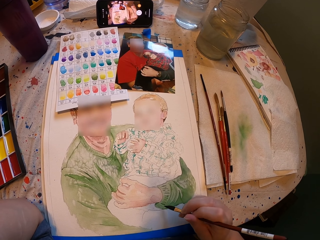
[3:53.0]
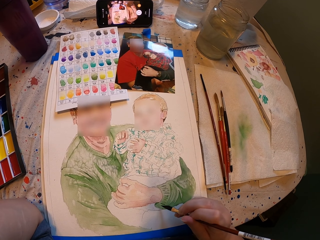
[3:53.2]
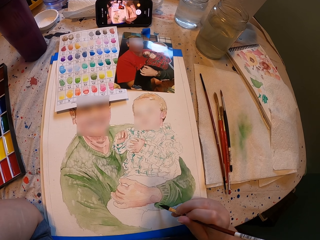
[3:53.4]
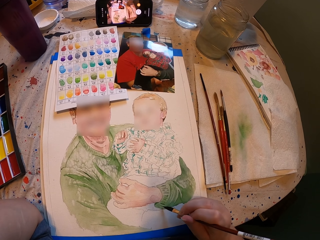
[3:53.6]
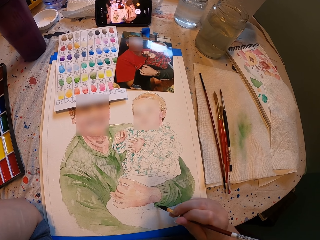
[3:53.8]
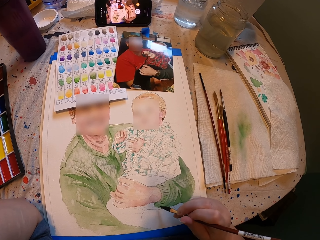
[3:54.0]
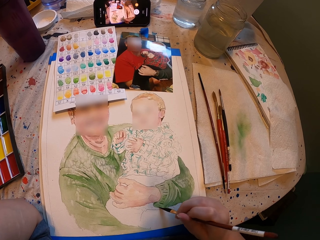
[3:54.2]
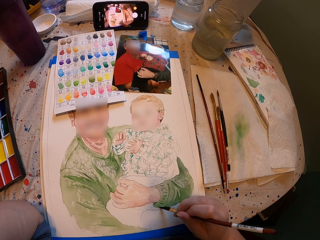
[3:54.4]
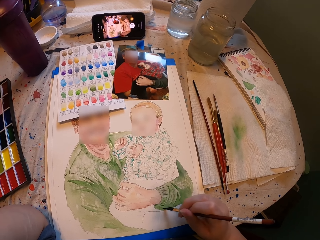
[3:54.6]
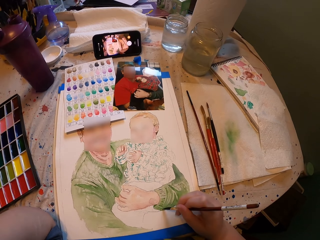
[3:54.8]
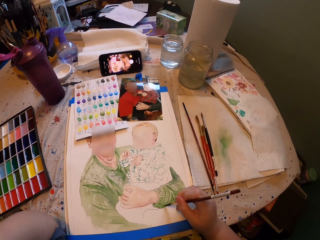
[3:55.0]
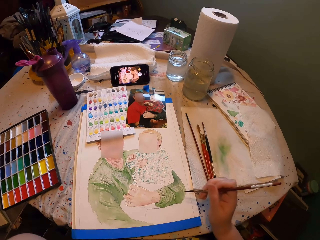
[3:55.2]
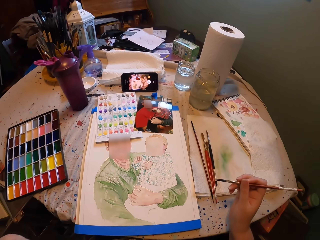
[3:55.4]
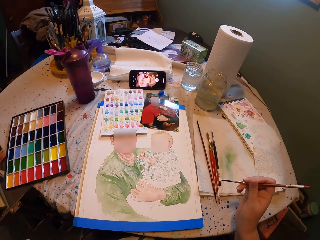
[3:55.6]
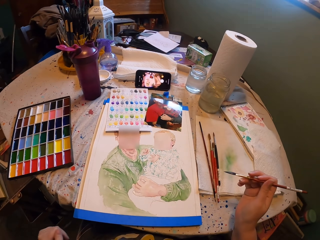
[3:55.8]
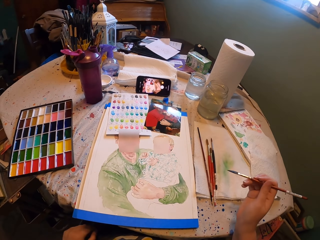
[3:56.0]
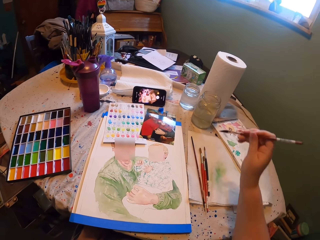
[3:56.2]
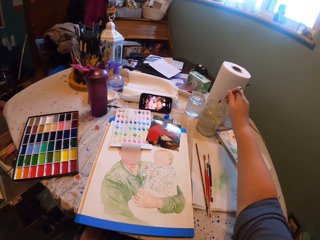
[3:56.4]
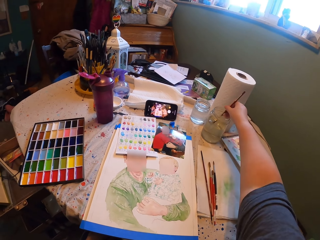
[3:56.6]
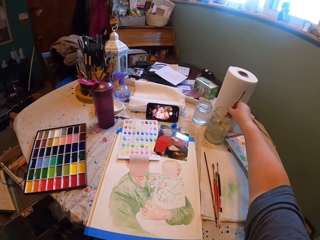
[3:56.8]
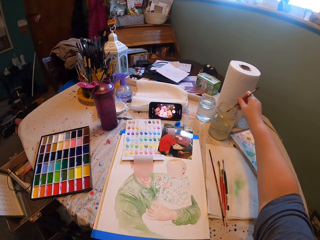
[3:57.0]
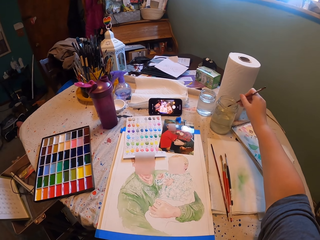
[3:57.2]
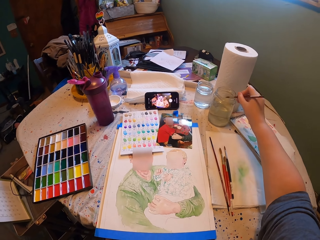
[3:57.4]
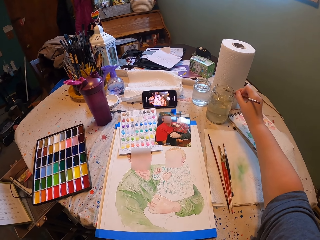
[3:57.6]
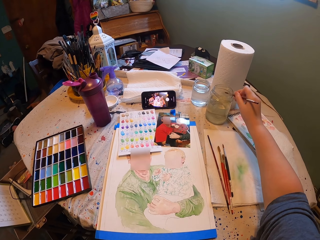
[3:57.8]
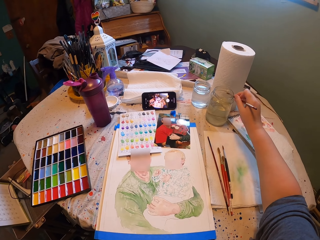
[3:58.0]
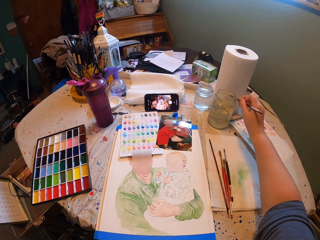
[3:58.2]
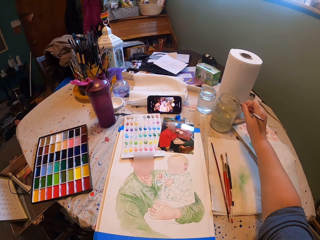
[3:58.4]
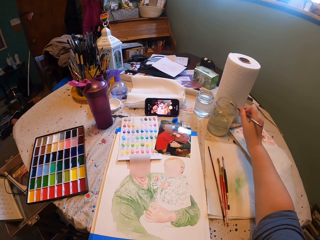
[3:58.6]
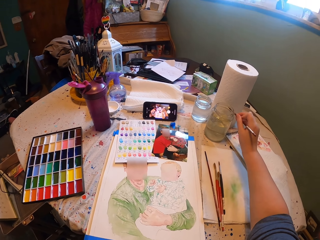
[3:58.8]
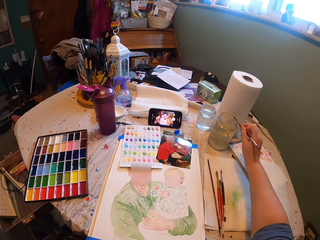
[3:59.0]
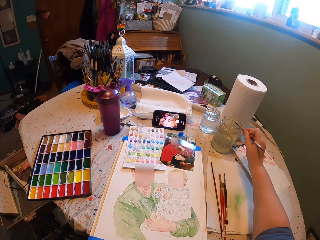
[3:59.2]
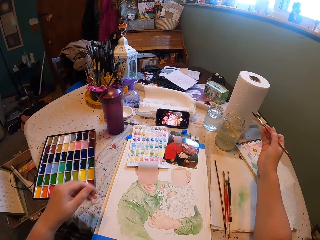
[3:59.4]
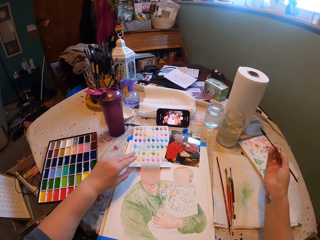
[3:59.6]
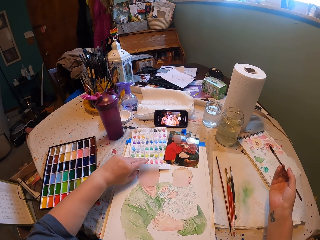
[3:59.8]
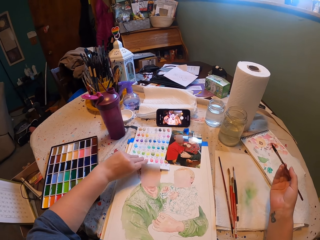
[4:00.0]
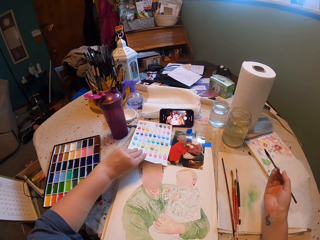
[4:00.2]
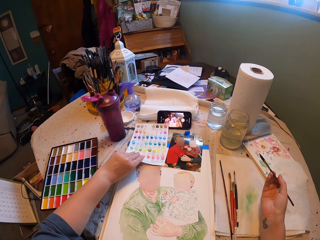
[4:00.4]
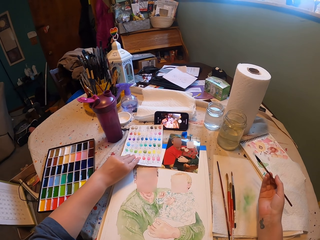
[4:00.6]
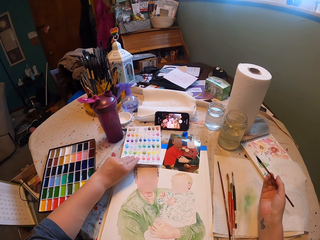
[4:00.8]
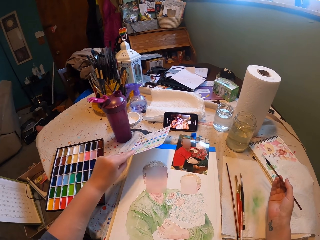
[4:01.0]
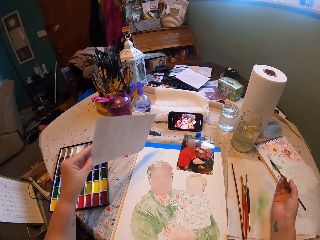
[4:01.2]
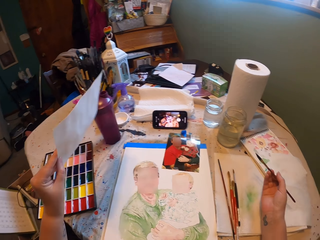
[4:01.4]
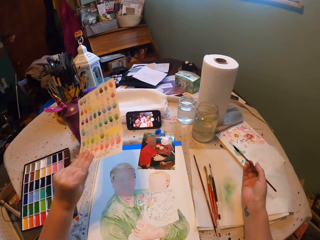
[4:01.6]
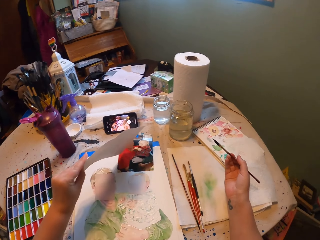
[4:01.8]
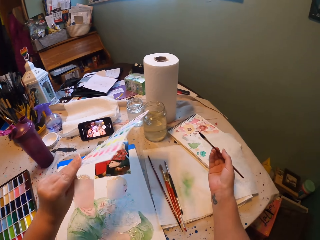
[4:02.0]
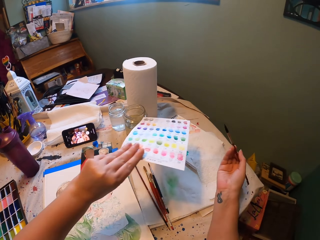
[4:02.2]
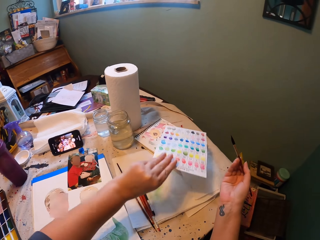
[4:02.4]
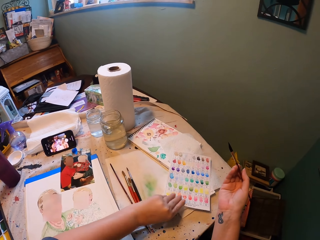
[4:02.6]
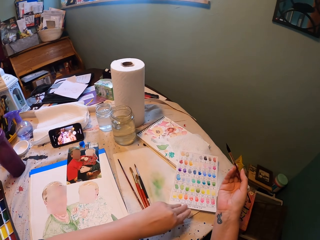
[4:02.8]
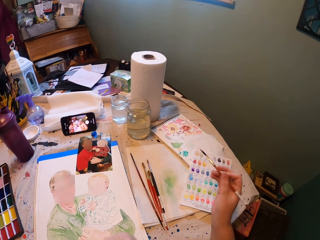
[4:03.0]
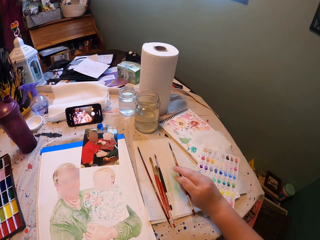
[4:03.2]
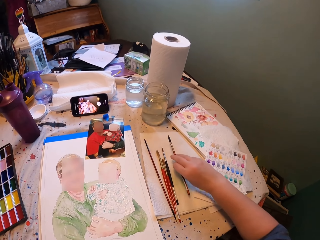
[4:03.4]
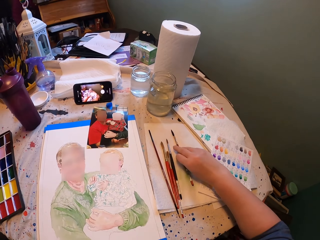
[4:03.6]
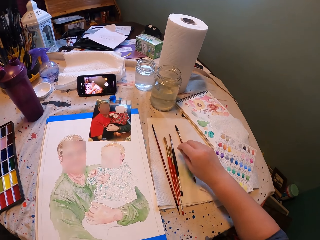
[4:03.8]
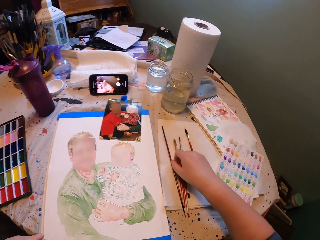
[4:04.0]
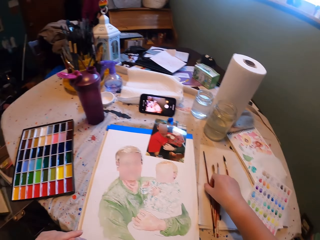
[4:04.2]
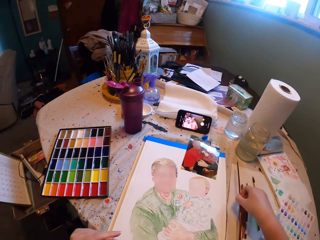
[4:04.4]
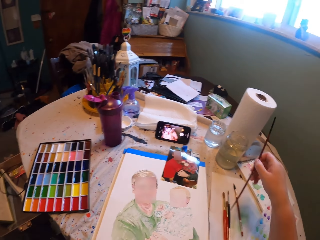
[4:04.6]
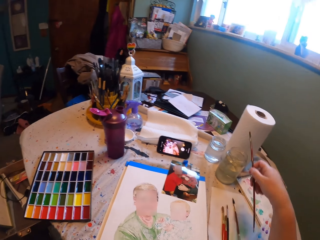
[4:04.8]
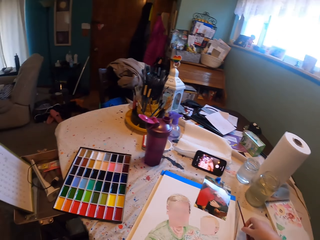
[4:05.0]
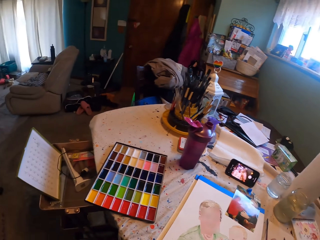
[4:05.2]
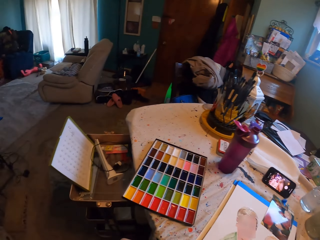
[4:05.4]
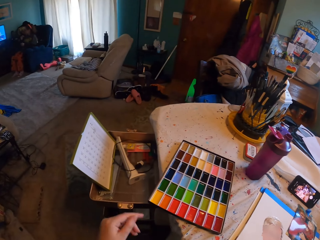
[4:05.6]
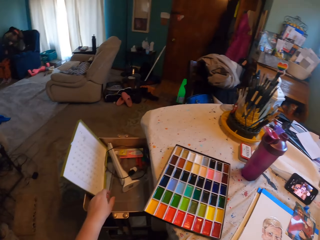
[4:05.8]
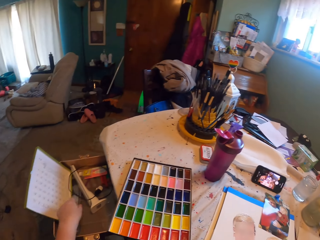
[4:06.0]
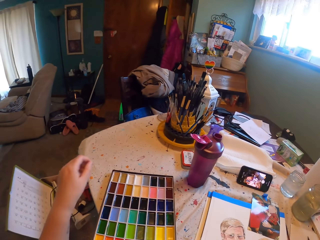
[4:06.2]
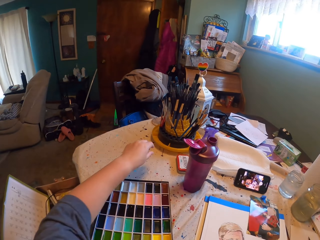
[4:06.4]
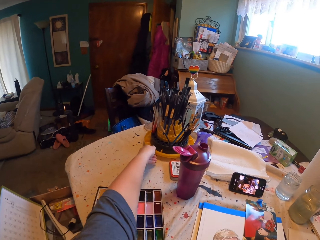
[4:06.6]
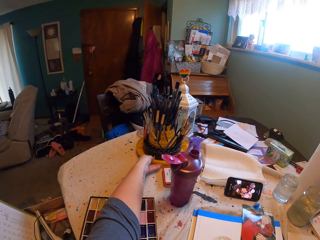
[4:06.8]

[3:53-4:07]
The camera wearer dips a paintbrush in clear liquid. They pat the paintbrush on a jar. They move a paper on the table. They pick a color chart and put the color chart on the table. They put the paintbrush on the table. They pick the paintbrush. They look around the table.

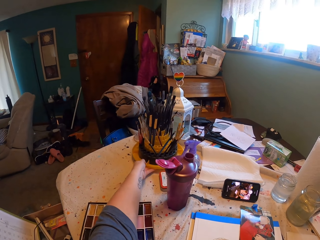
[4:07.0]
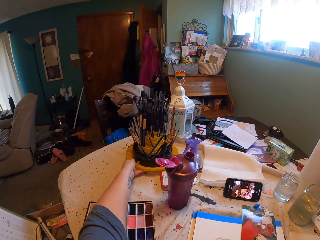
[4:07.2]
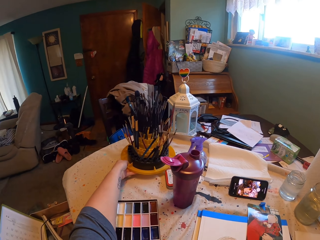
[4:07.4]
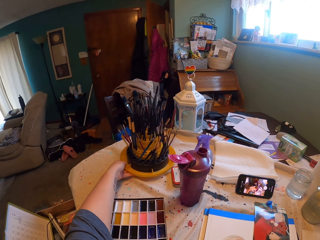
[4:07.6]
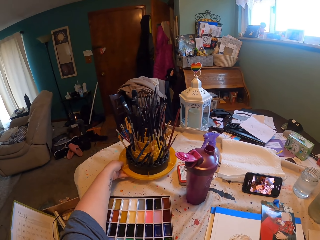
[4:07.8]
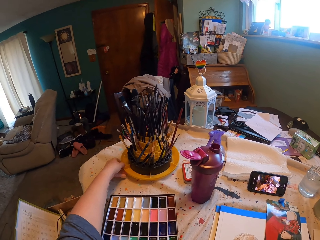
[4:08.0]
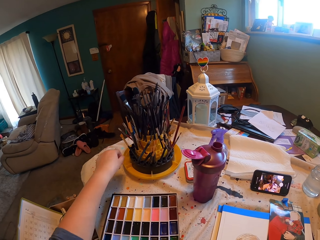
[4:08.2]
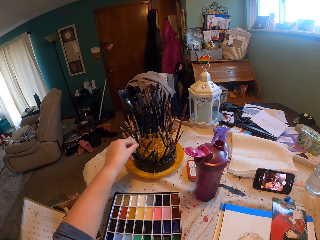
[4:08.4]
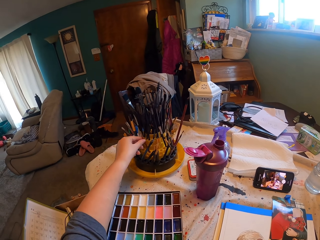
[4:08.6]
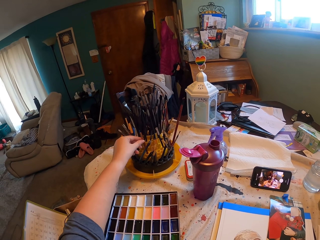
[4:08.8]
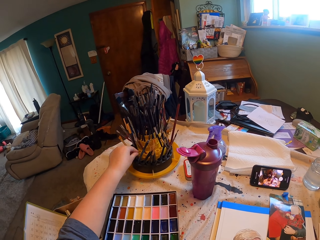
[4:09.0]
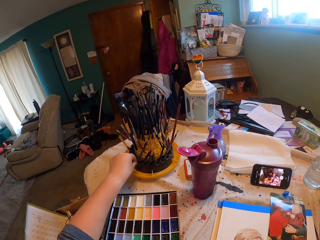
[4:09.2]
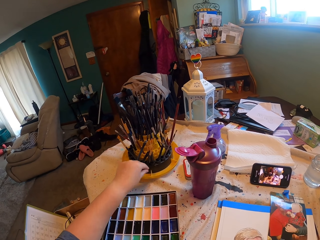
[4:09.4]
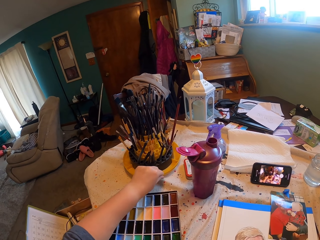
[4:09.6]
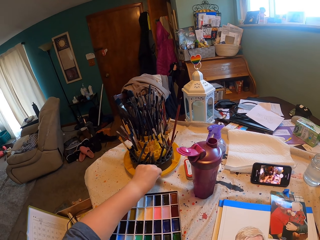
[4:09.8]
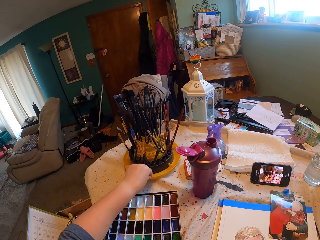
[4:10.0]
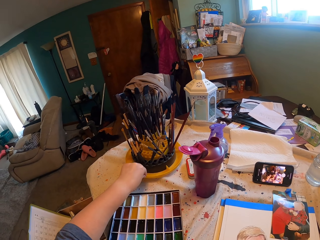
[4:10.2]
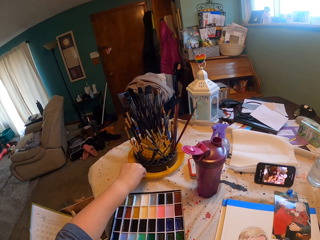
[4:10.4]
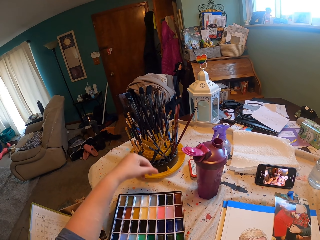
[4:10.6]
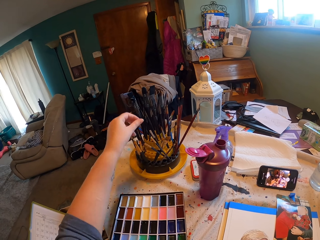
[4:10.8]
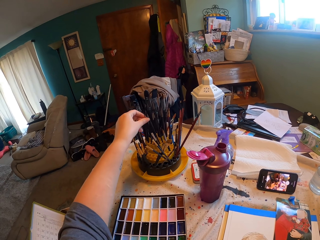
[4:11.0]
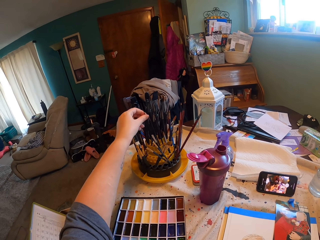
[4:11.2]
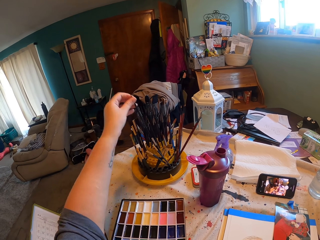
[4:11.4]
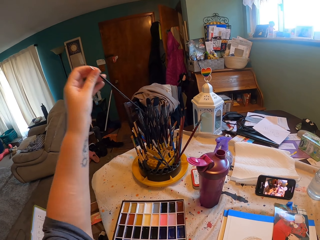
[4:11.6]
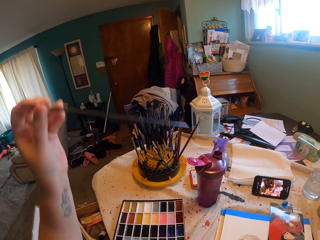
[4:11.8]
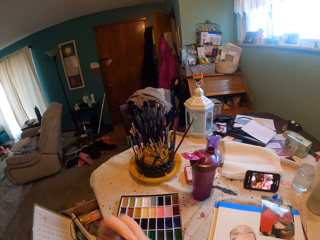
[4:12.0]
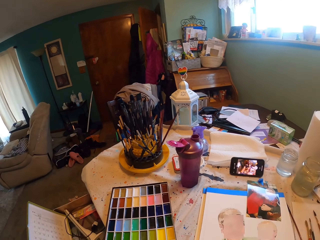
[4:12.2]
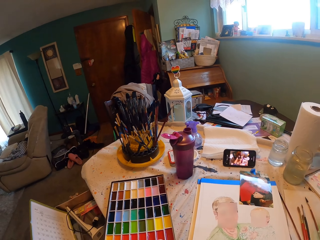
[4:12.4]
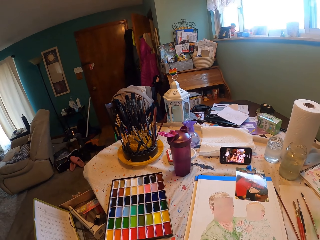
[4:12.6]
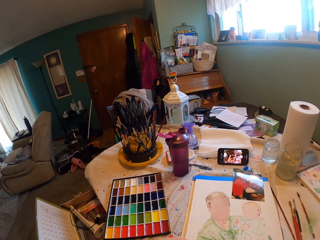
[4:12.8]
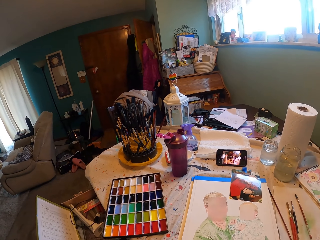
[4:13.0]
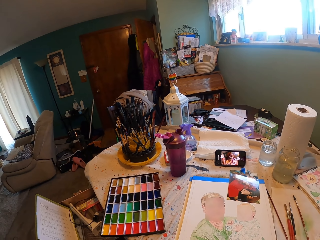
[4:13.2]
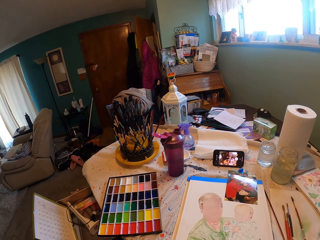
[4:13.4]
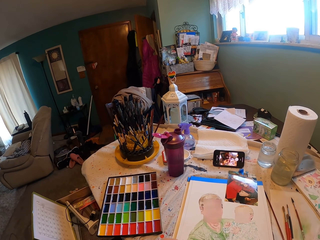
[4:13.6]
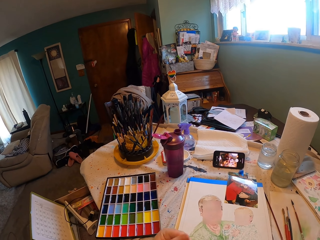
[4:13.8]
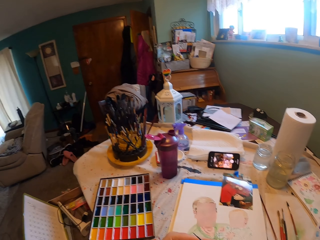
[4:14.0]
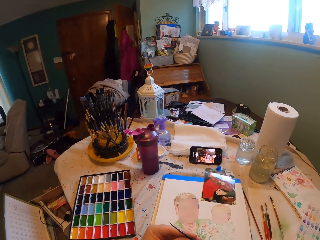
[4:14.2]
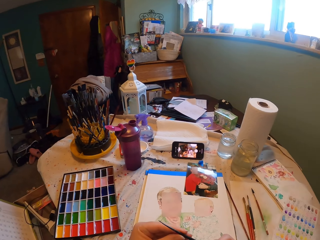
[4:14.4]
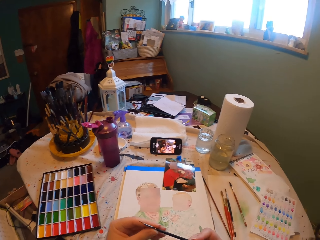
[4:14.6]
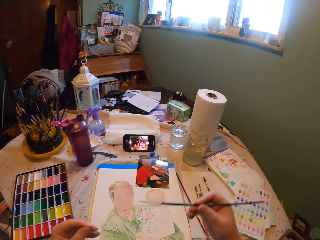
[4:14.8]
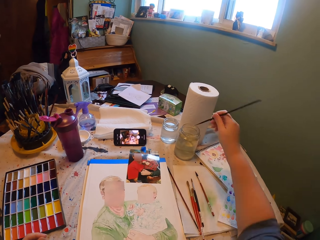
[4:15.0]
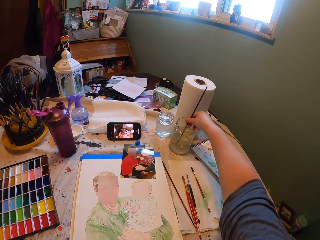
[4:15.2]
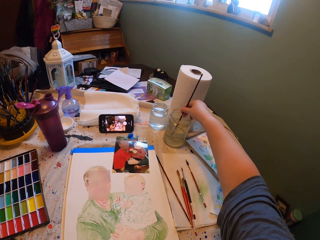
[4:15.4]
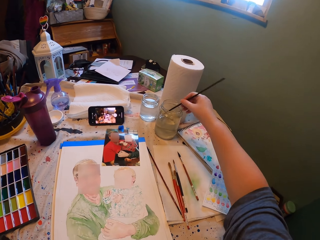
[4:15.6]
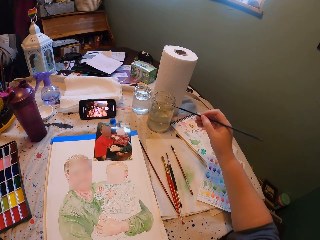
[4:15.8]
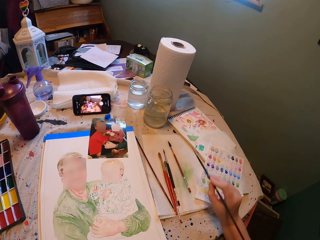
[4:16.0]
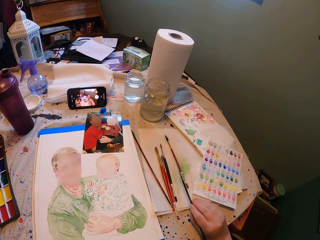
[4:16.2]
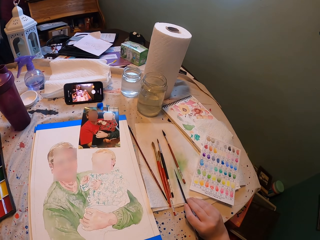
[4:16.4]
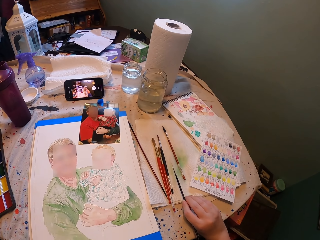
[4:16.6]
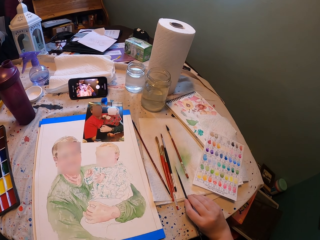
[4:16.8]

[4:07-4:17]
The camera wearer moves a brush set. They pick a paintbrush from a rack. They check the brush set. They rotate the paintbrush. They pick a paintbrush from the rack. They dip the brush in water. They remove excess water on the brush.
